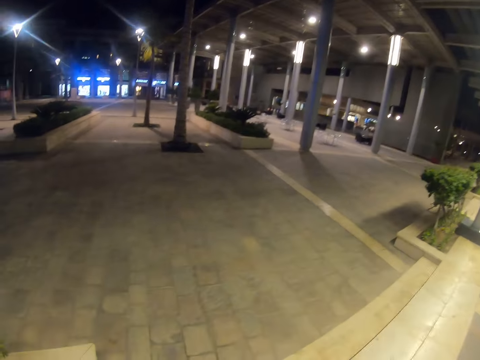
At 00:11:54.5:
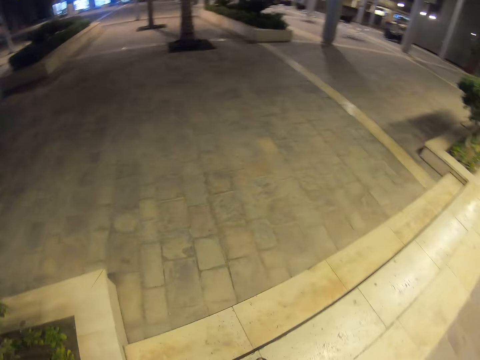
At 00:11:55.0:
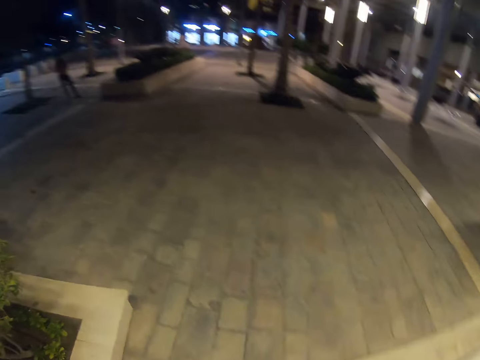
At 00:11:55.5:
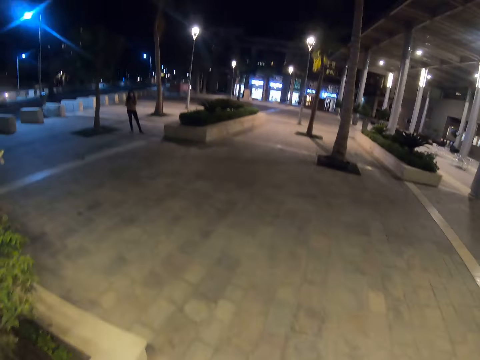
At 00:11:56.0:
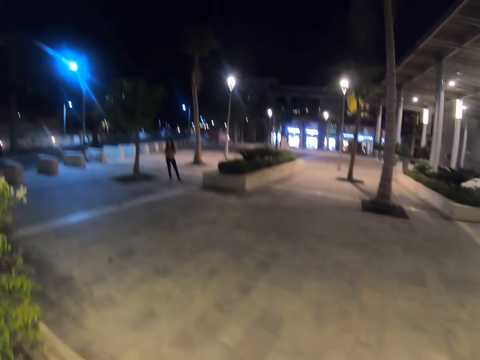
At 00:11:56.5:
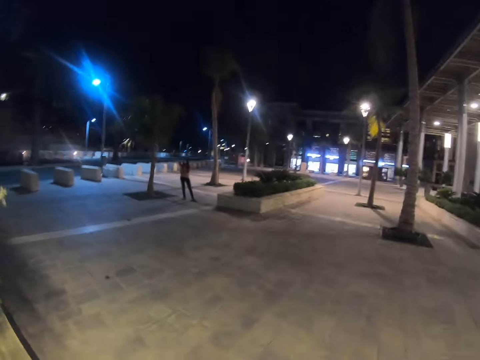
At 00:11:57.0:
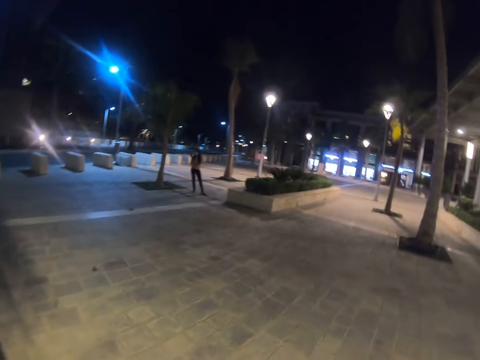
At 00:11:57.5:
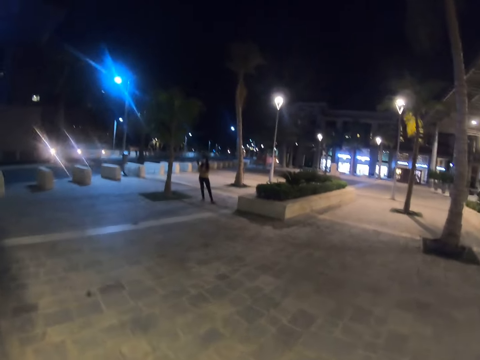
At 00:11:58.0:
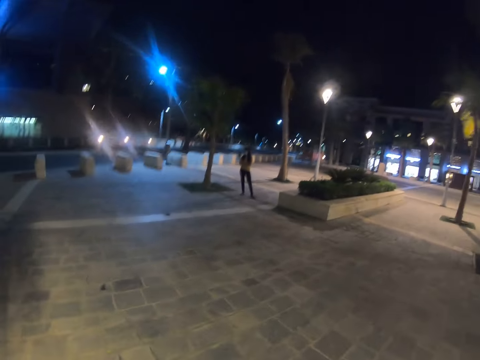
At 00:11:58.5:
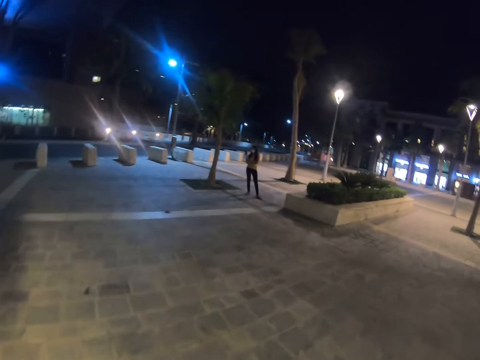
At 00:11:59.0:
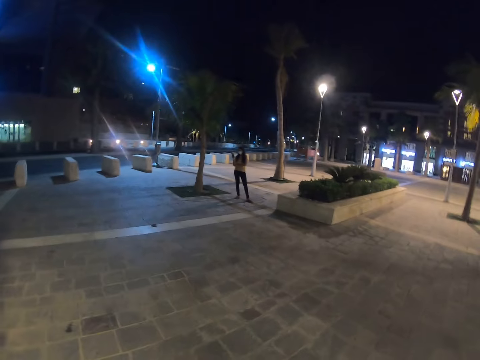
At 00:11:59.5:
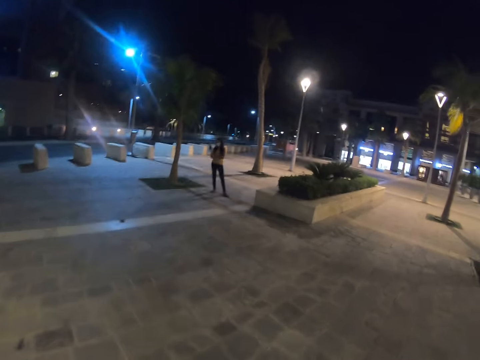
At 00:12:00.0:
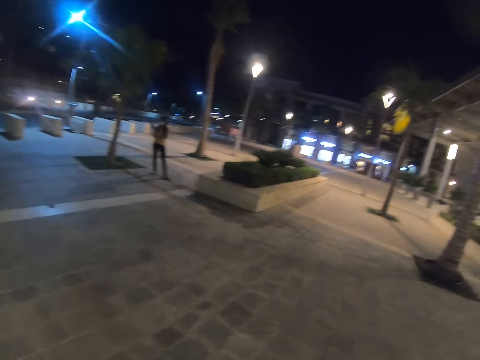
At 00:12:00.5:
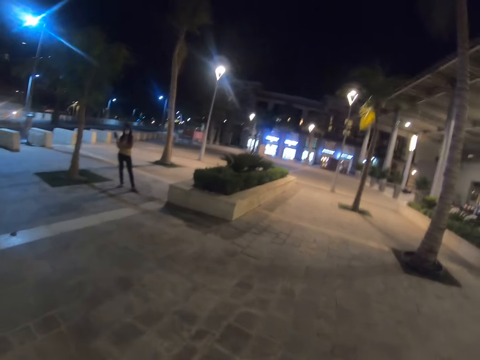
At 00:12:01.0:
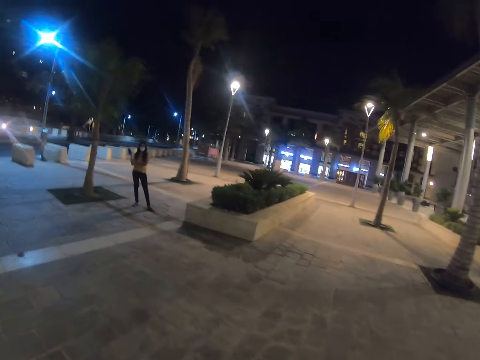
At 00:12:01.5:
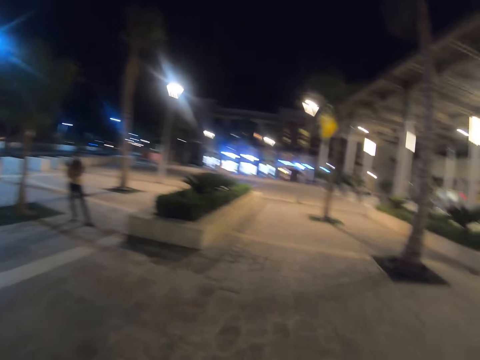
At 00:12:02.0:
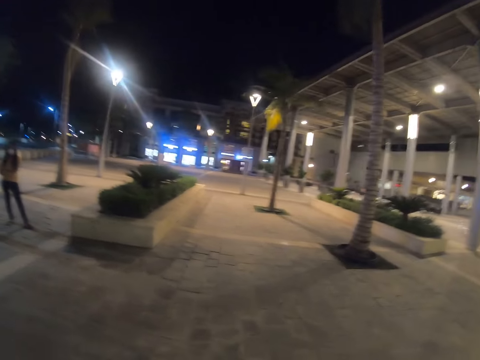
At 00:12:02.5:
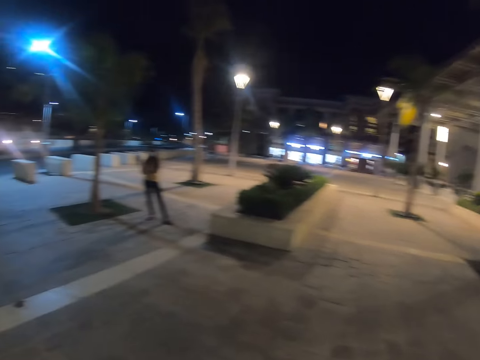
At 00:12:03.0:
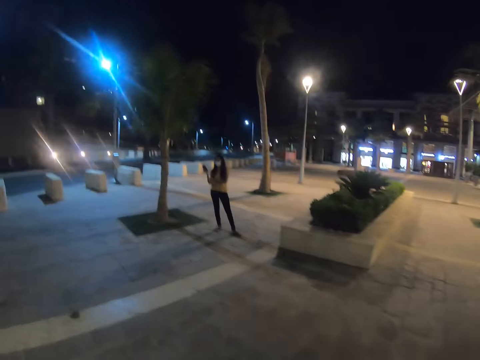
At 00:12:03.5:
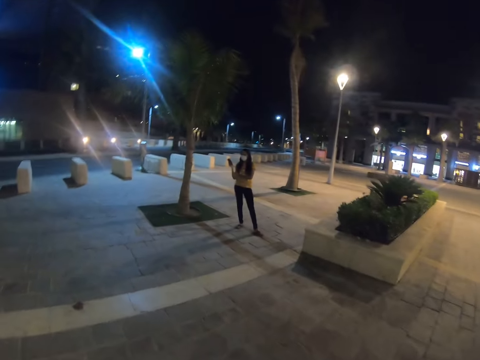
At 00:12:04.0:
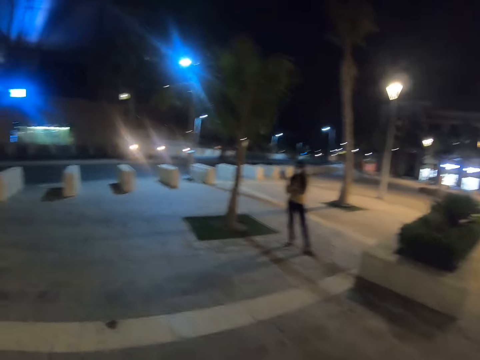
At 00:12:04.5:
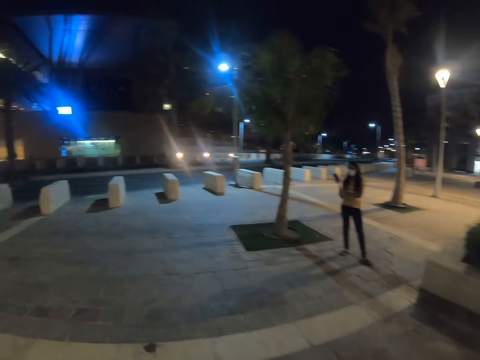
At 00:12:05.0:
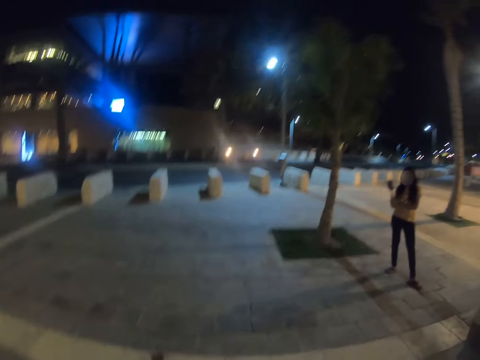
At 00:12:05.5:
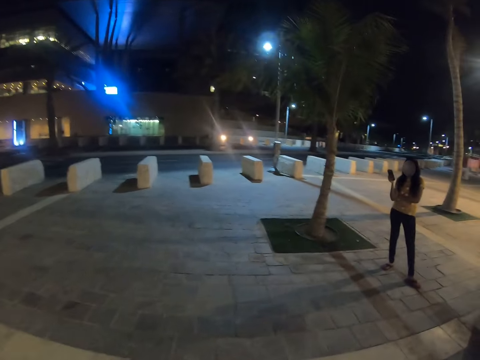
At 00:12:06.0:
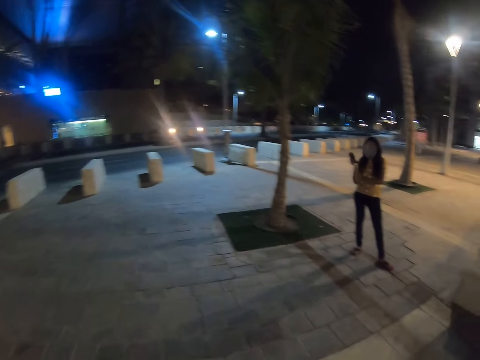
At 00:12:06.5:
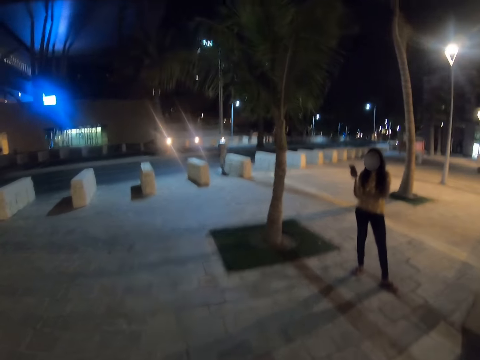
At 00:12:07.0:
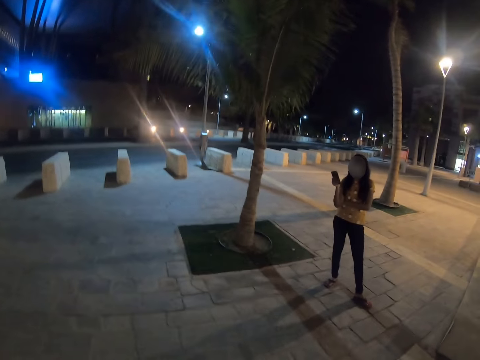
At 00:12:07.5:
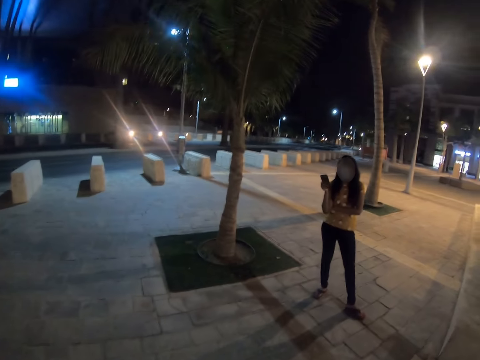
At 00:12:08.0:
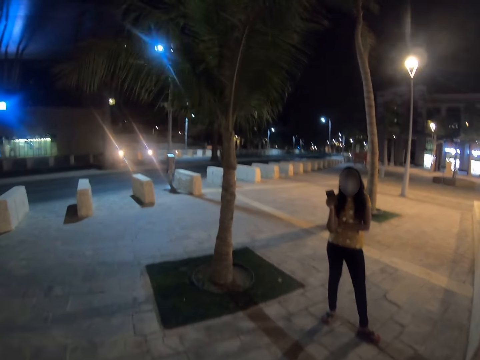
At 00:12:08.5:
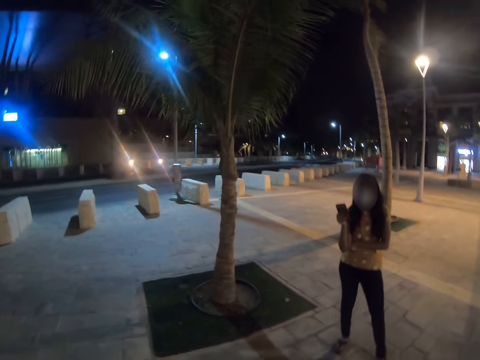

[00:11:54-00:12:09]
The camera wearer turns on the street road. A person dials on a phone.

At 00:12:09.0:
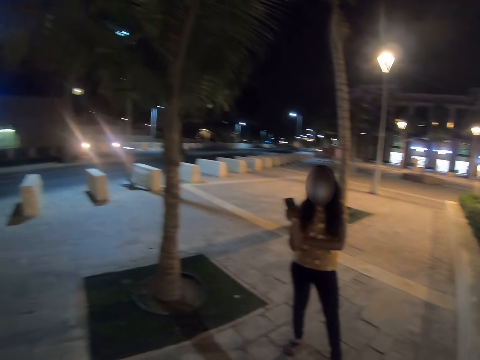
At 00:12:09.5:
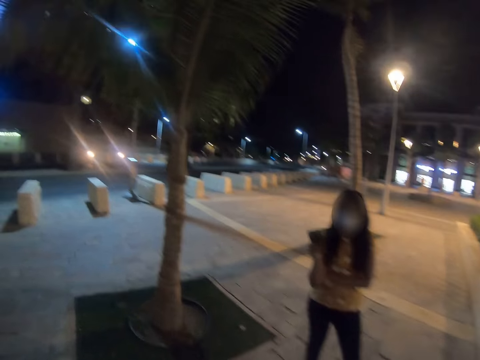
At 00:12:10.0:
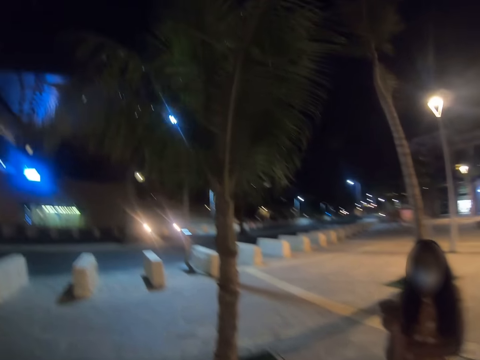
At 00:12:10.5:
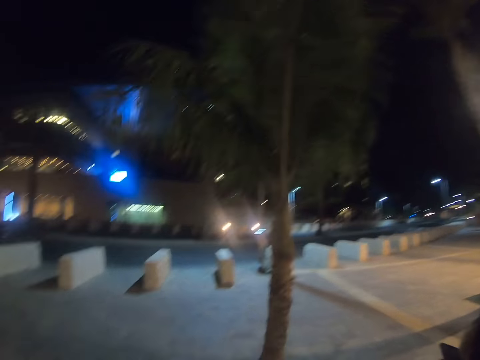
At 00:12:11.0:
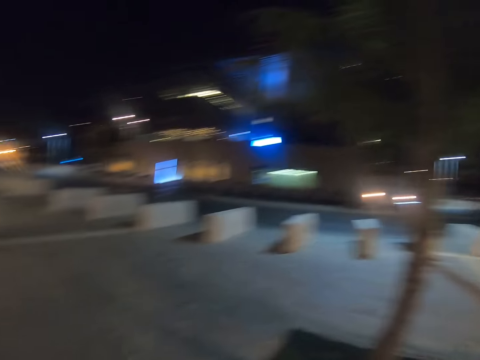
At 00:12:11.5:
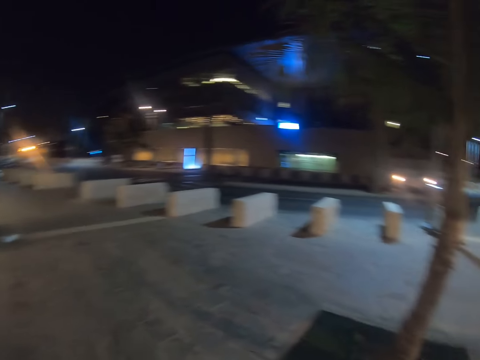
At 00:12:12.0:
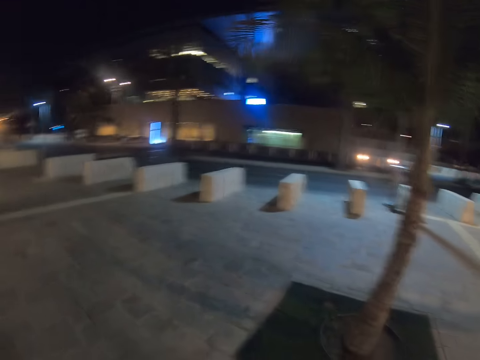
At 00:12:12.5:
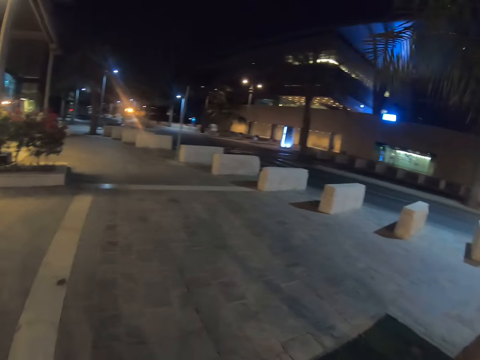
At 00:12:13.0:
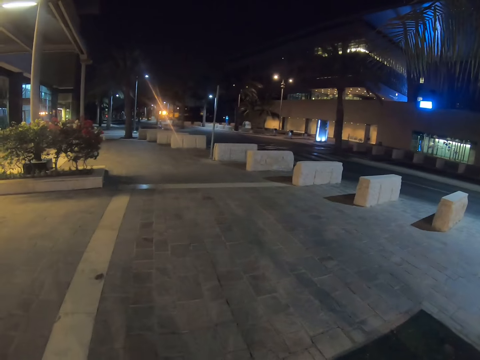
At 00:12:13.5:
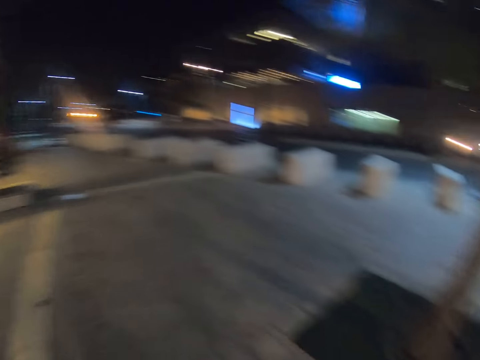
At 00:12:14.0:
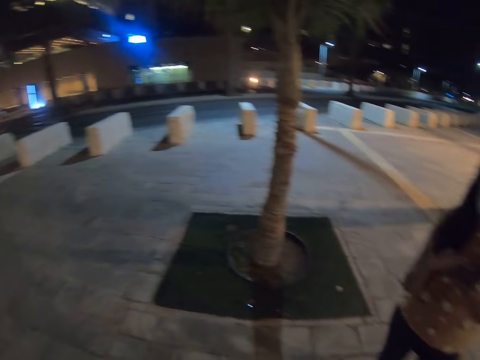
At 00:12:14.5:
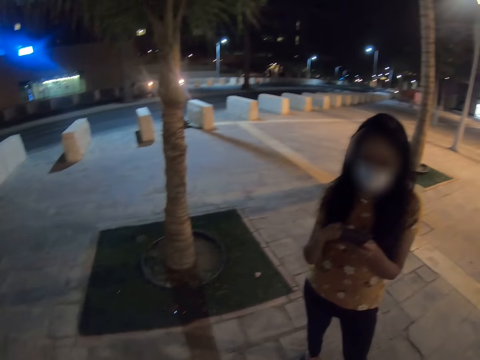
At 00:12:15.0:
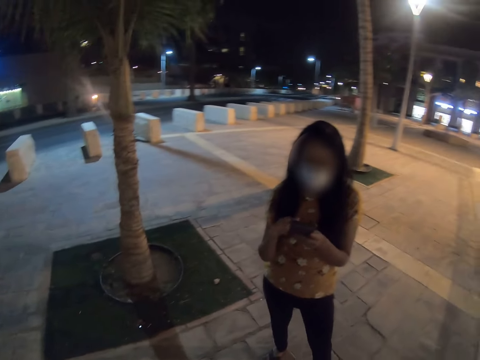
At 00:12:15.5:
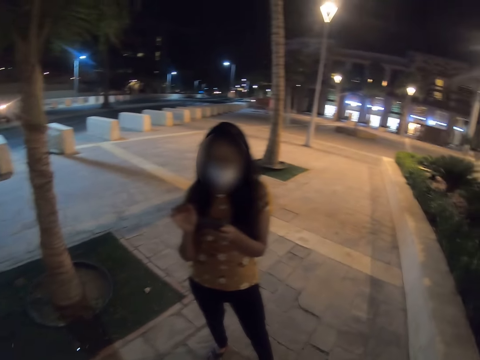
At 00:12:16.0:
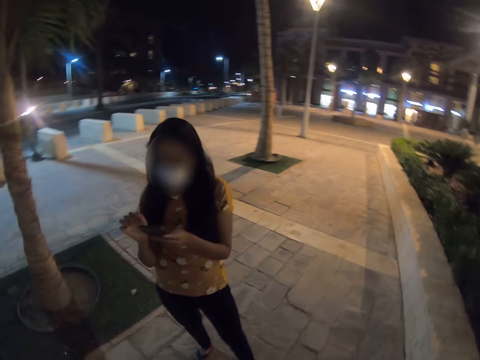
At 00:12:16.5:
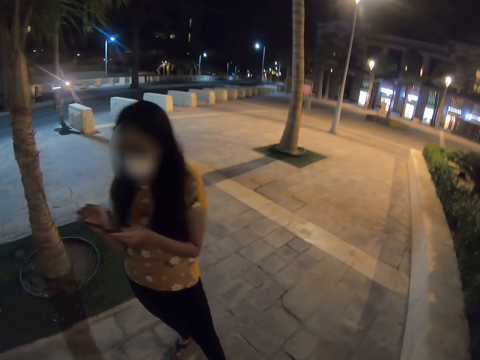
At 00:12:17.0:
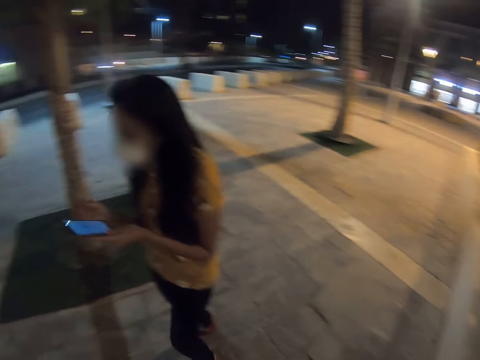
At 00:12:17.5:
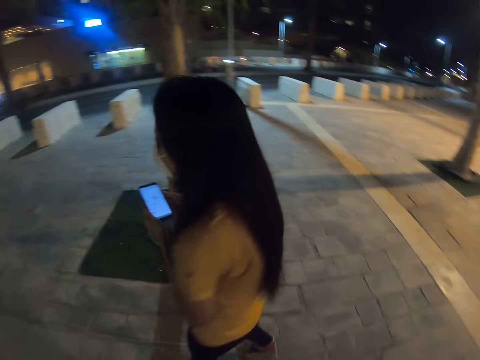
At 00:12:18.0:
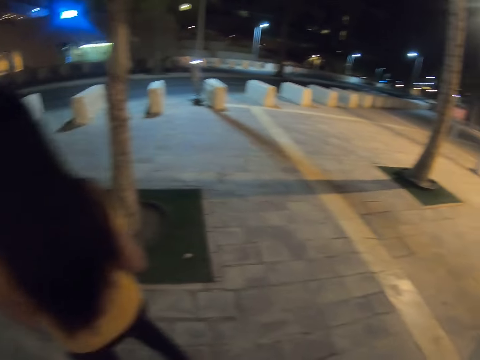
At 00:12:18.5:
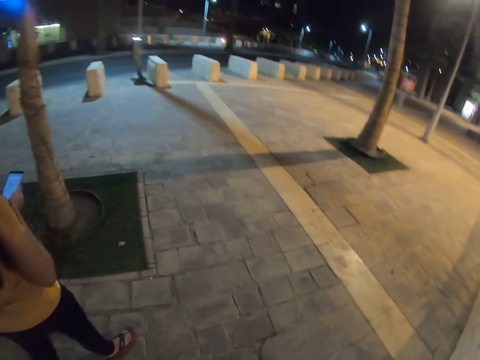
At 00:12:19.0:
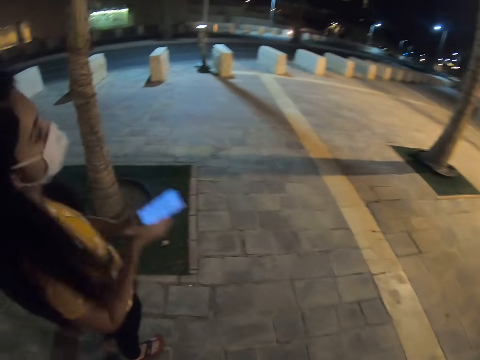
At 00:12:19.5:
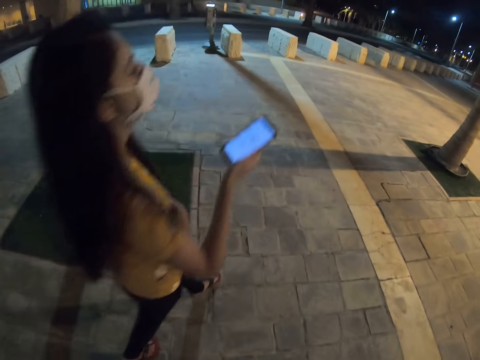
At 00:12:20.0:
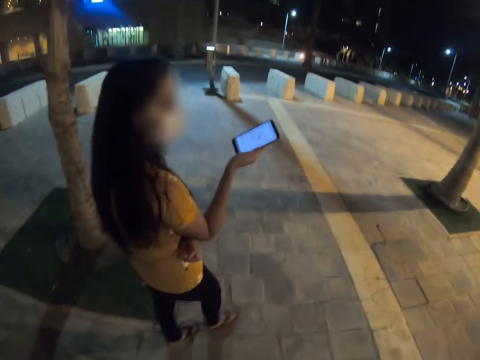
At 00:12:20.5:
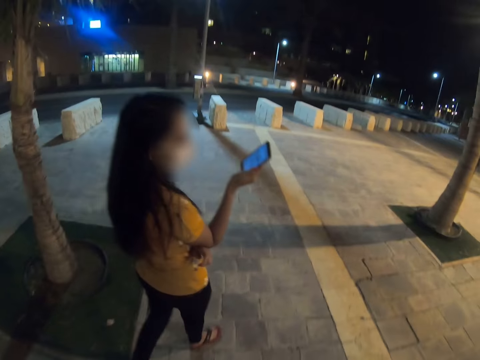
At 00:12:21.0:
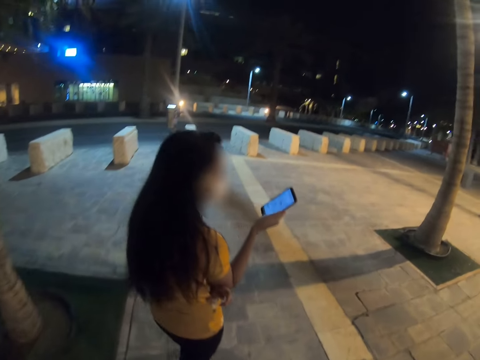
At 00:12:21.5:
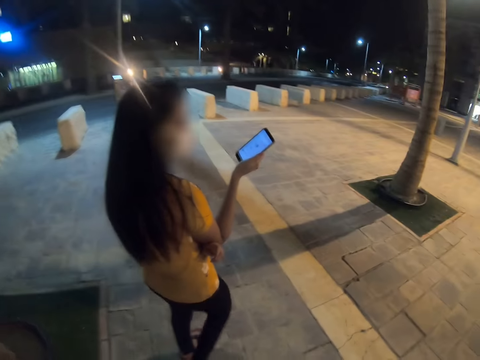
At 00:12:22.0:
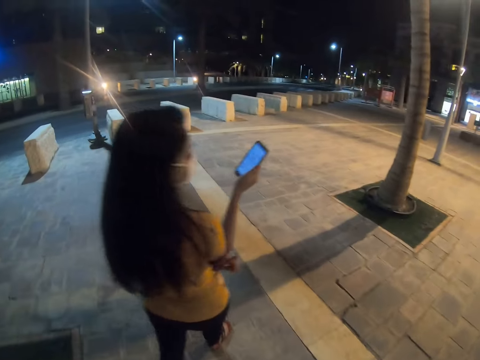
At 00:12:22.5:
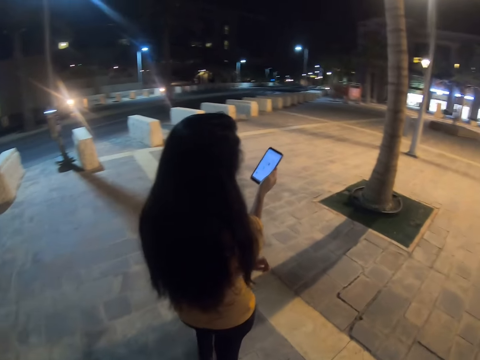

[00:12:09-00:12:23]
The camera wearer looks around. A person dials on a phone. The person turns around and walks on the street road.
